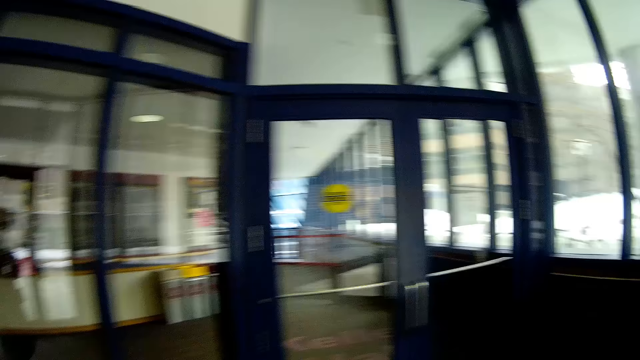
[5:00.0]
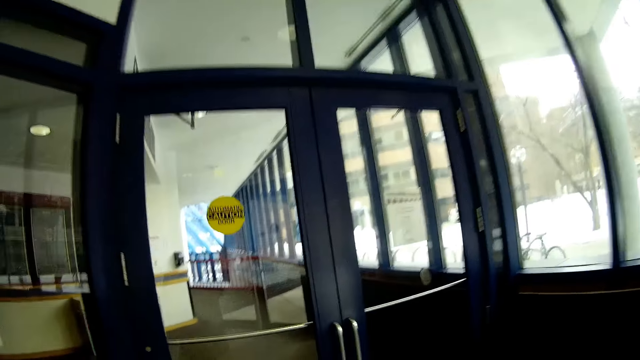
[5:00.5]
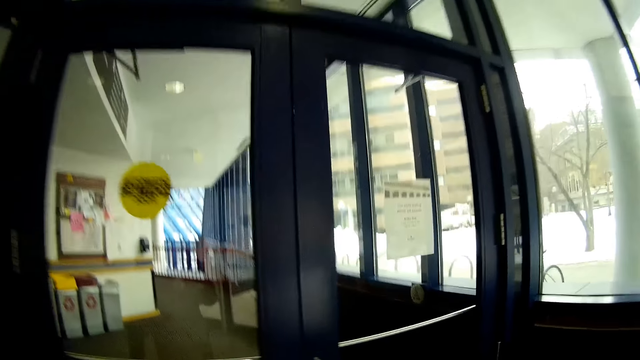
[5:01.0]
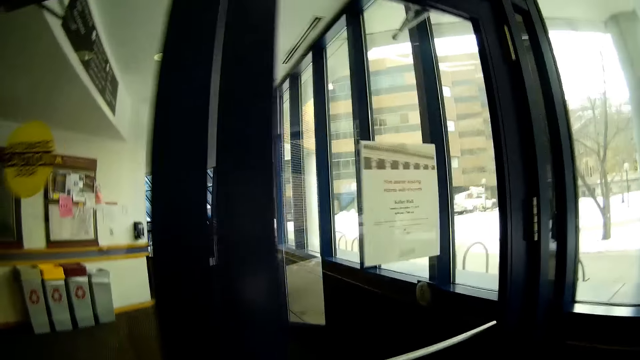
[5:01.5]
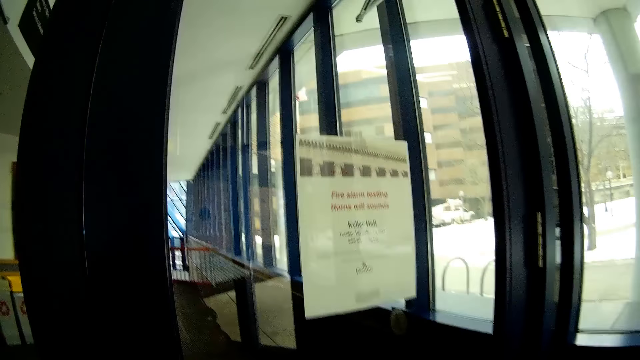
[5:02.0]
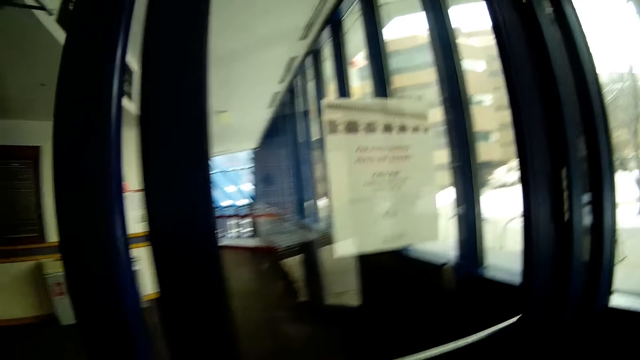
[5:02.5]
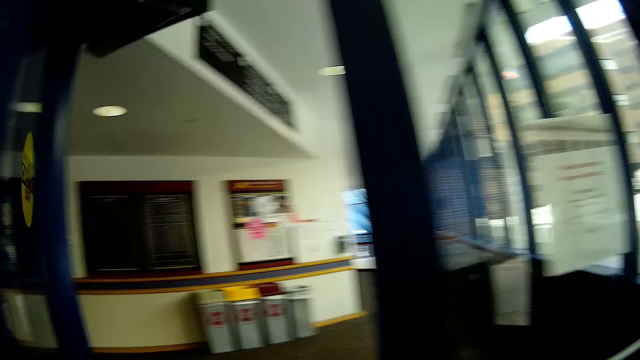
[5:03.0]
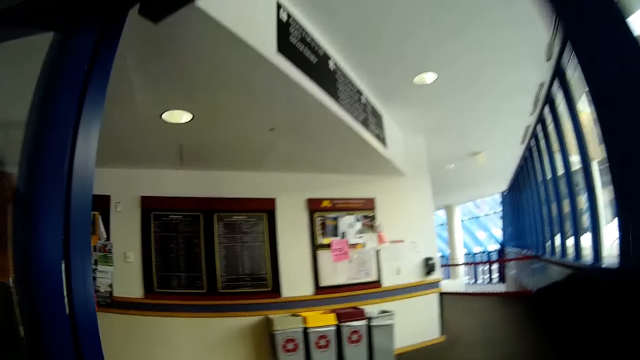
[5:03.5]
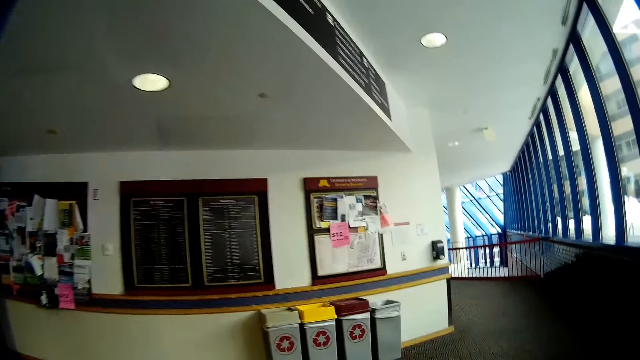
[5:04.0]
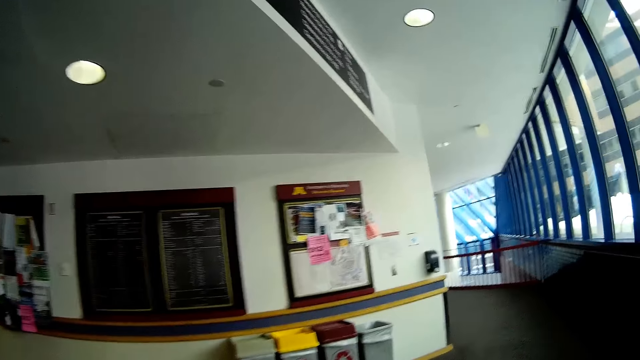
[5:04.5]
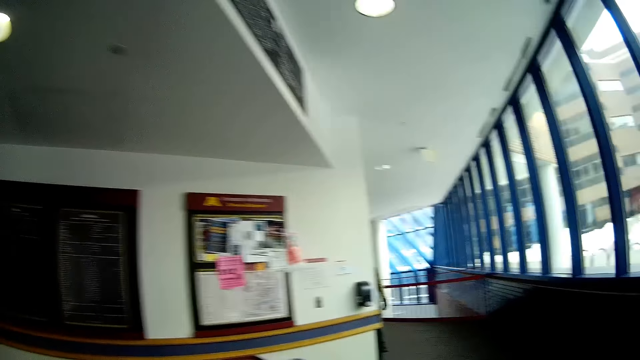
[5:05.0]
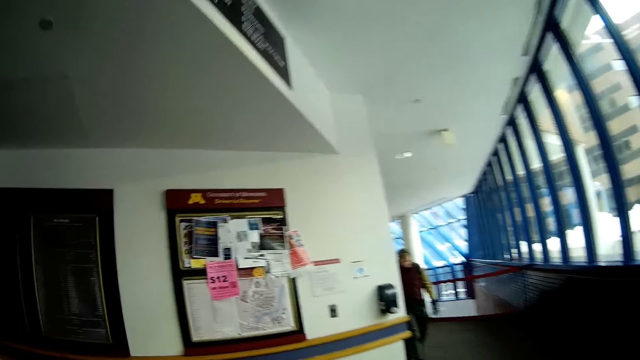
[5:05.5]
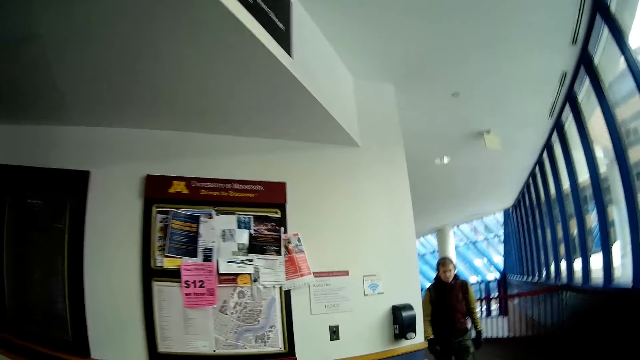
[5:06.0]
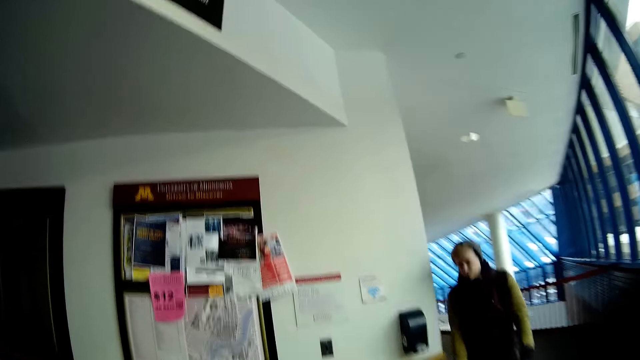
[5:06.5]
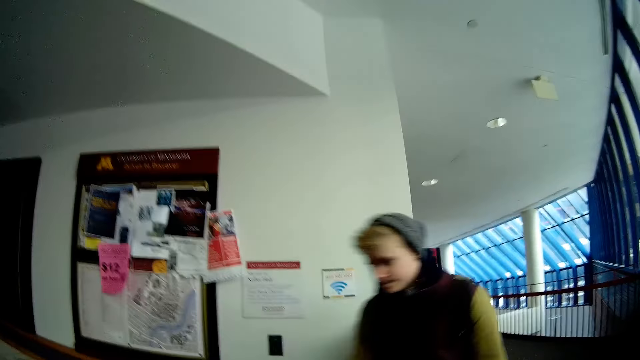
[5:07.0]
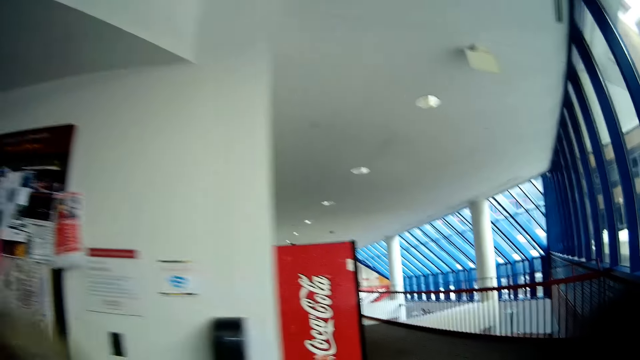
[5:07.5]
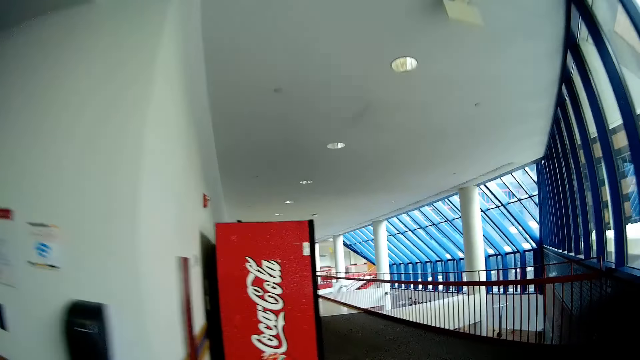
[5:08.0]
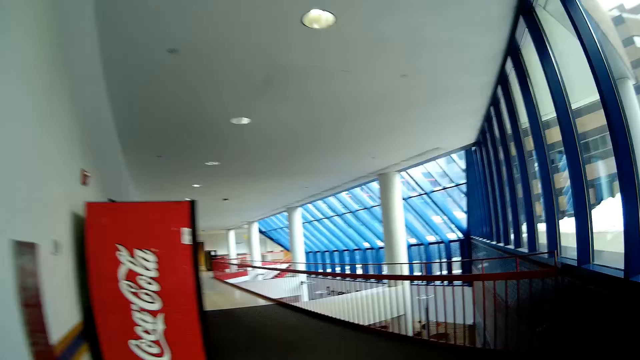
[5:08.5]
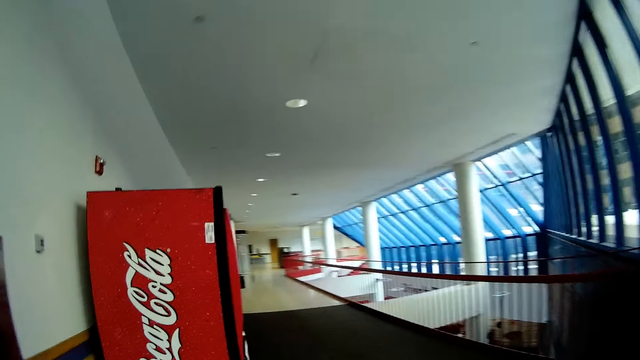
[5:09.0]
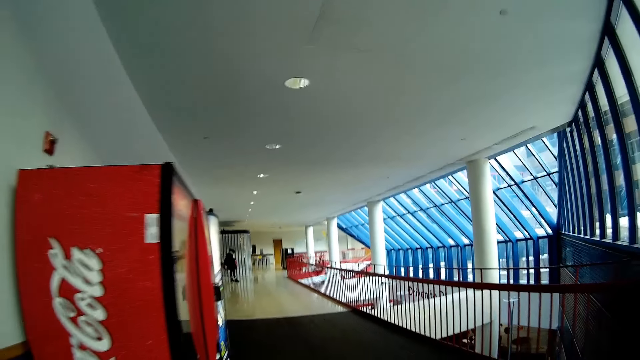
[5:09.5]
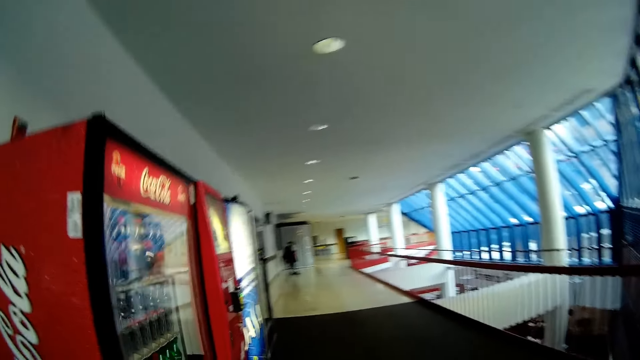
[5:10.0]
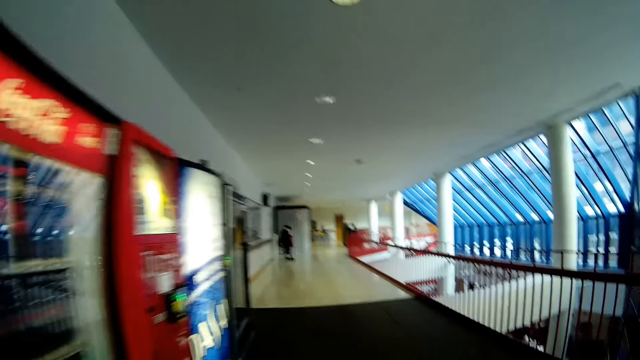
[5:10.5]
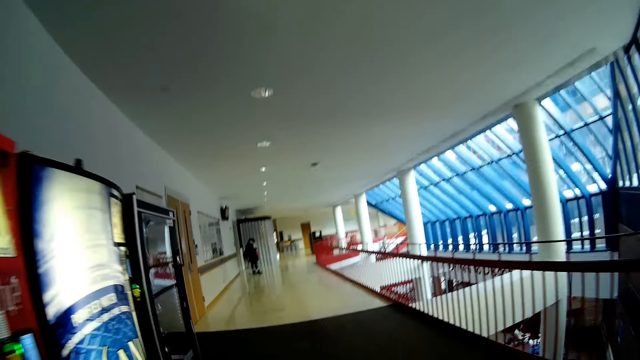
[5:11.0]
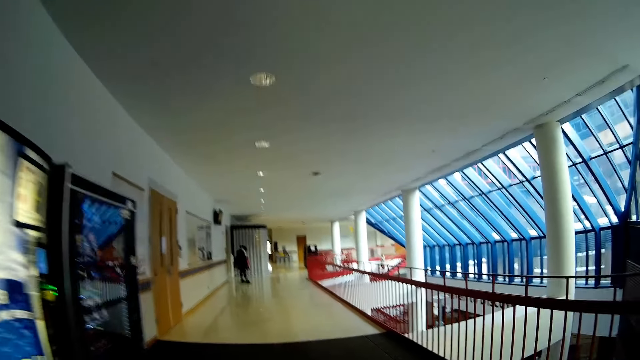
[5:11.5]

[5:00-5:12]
The camera wearer opens the glass door with his left hand. He walks towards a table in the building. A man walks past the camera wearer.

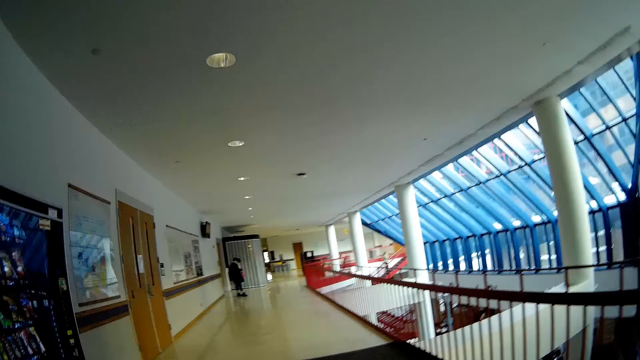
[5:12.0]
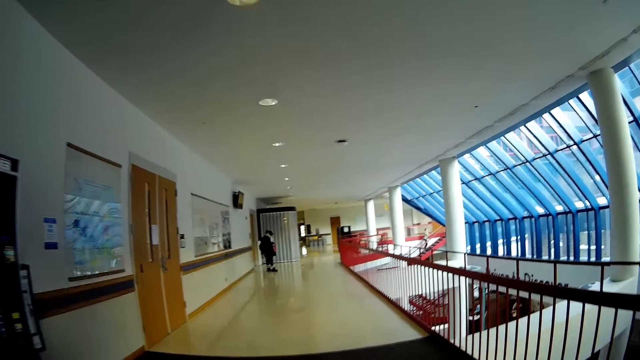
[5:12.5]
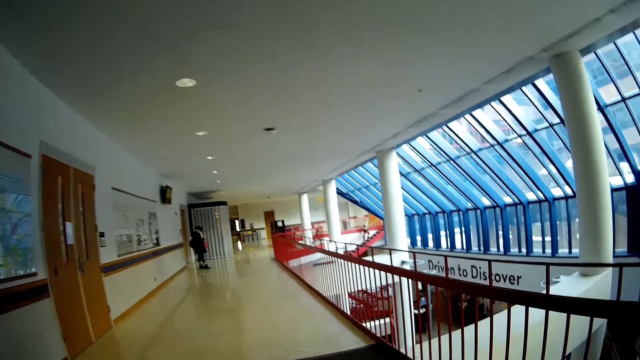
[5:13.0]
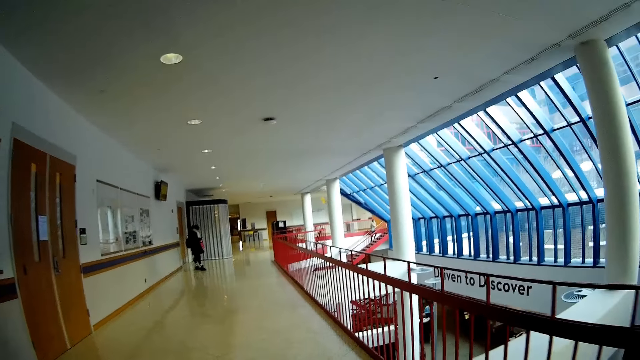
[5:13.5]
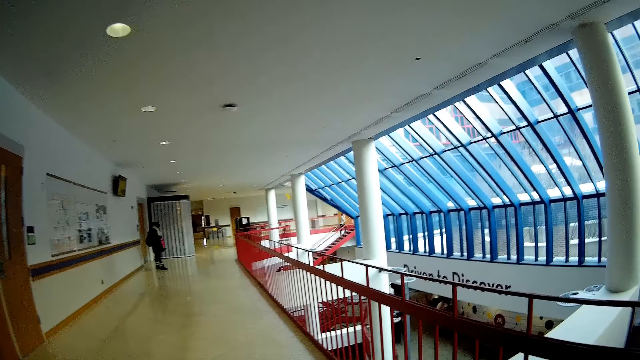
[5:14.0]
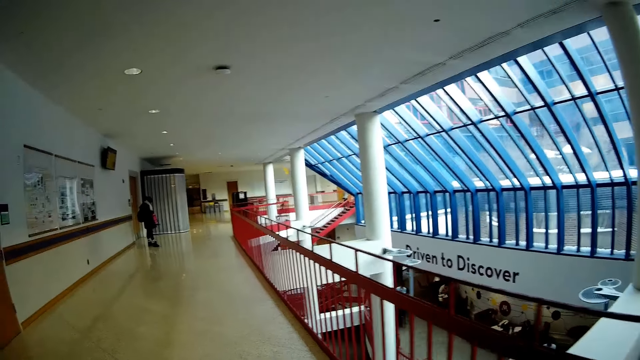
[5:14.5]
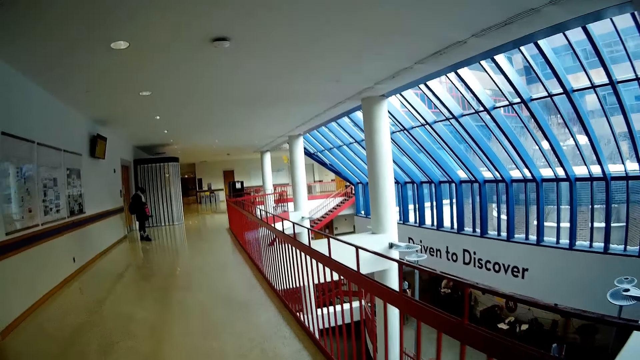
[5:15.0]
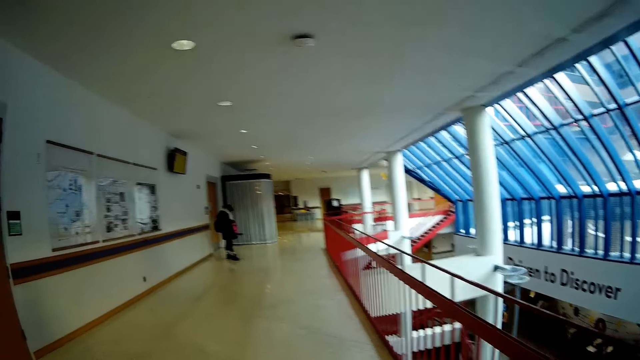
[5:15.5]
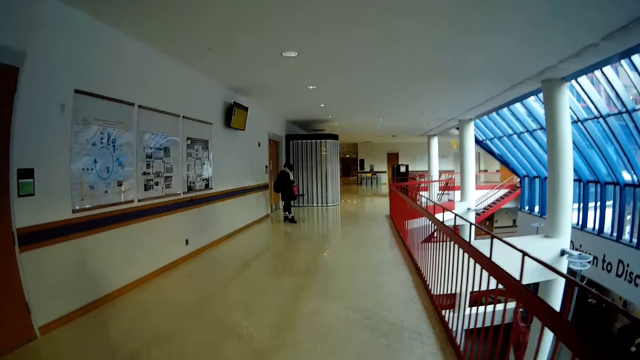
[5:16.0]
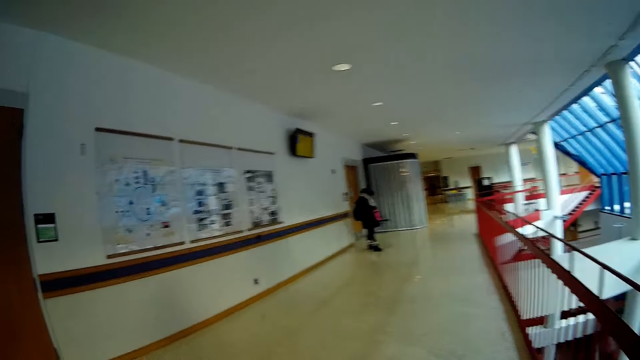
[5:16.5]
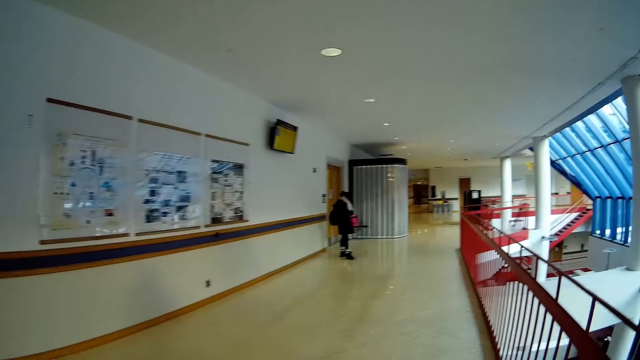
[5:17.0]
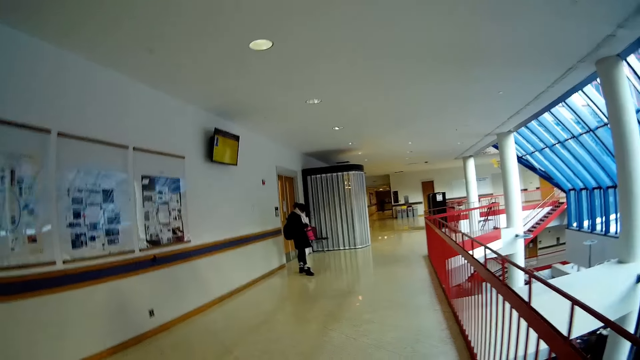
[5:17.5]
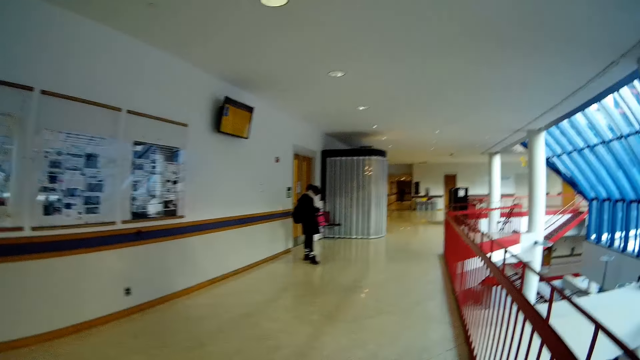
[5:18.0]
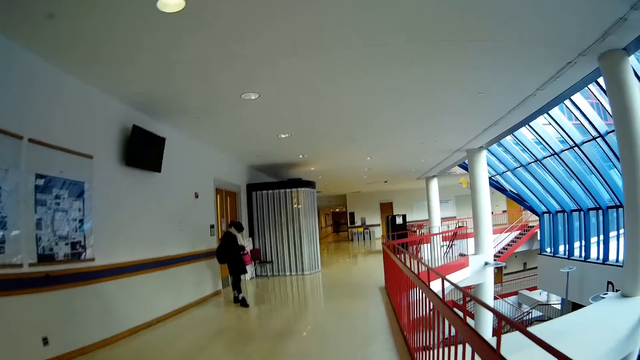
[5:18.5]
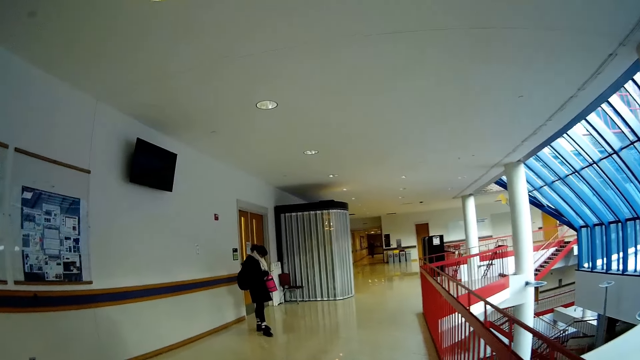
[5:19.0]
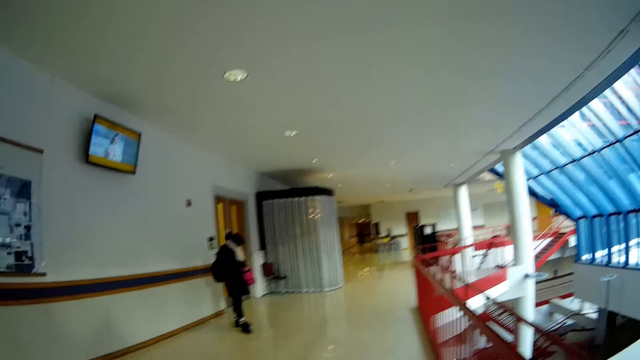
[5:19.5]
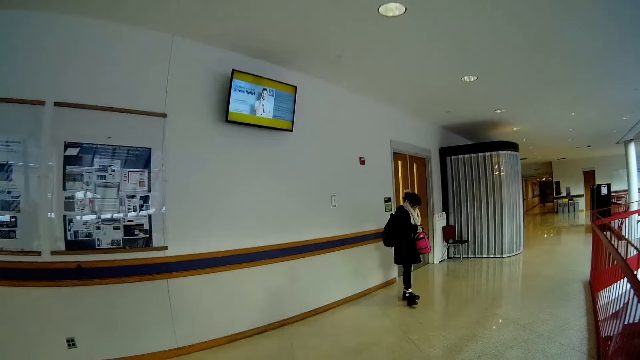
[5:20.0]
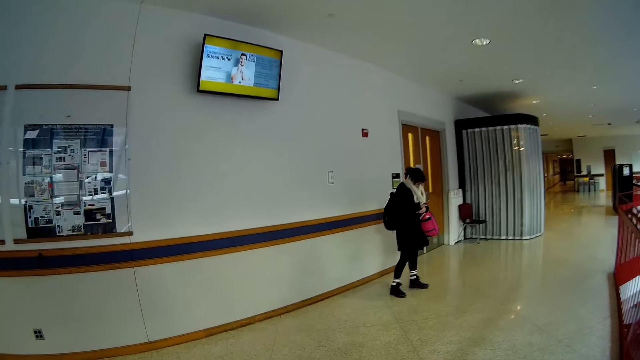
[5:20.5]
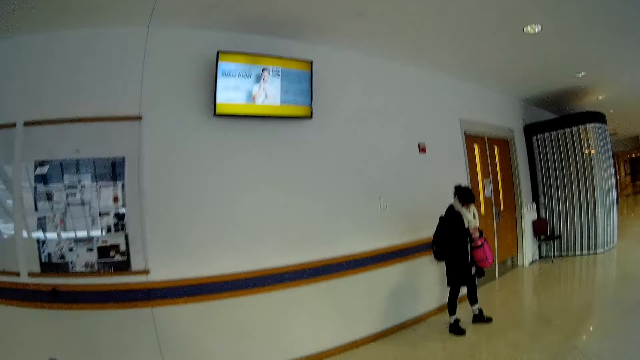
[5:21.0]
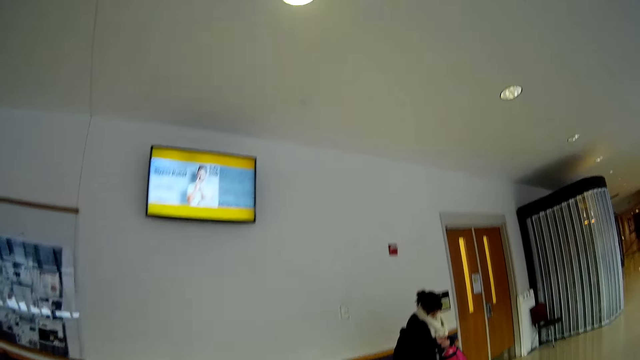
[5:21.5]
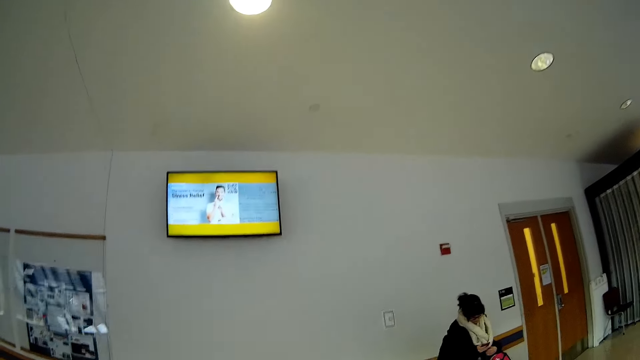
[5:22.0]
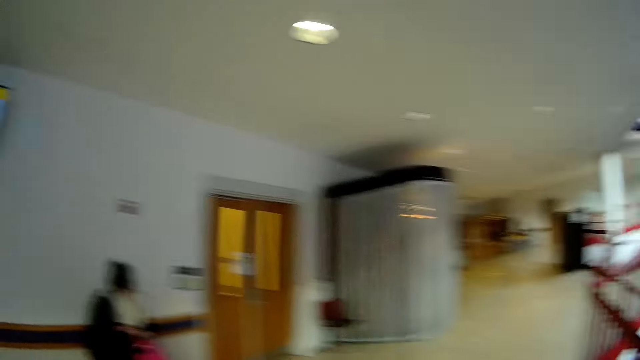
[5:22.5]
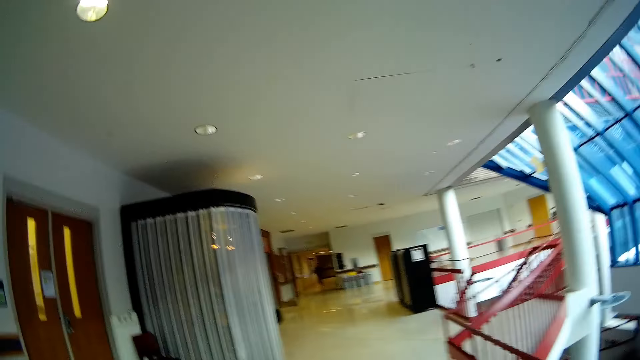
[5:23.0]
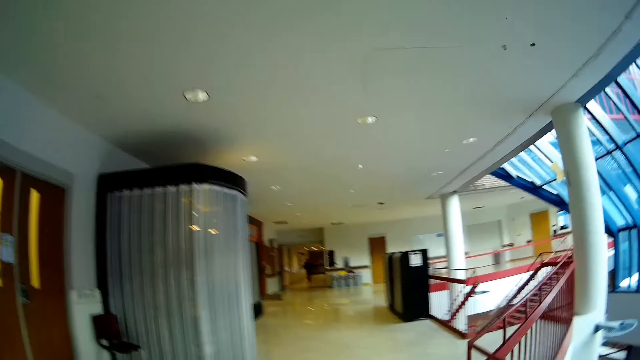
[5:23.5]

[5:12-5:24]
The camera wearer watches a television in the building.
